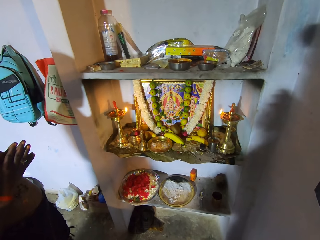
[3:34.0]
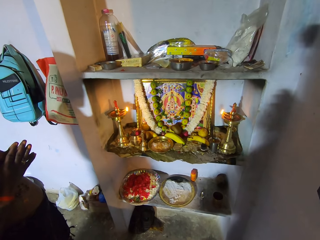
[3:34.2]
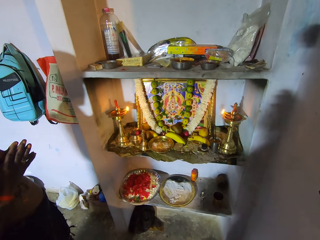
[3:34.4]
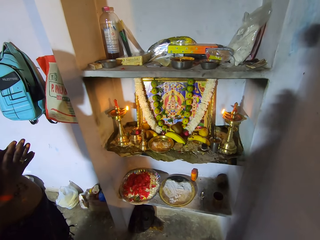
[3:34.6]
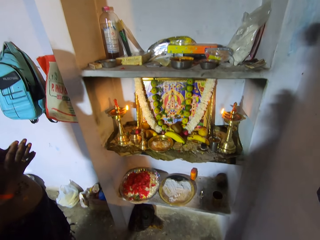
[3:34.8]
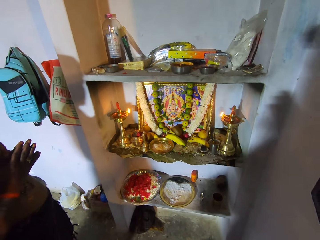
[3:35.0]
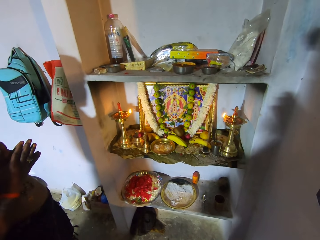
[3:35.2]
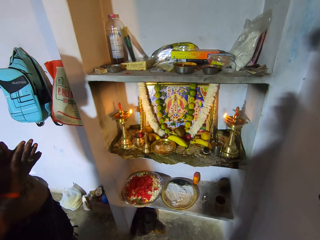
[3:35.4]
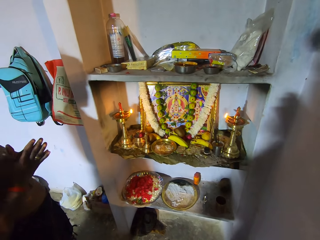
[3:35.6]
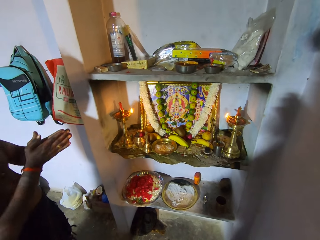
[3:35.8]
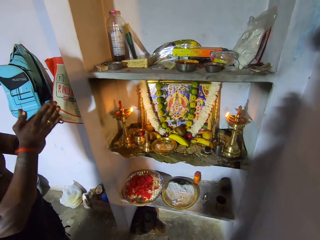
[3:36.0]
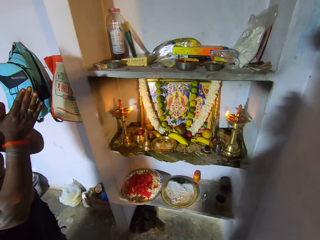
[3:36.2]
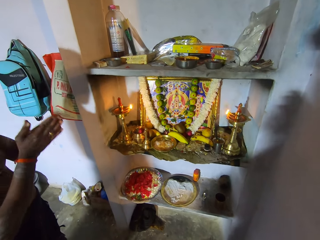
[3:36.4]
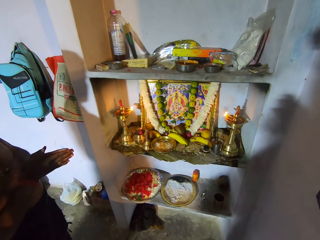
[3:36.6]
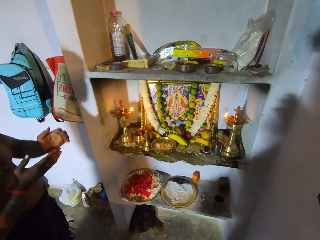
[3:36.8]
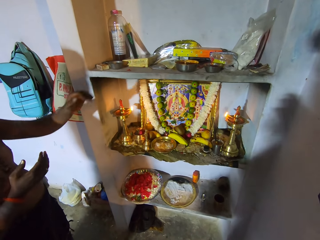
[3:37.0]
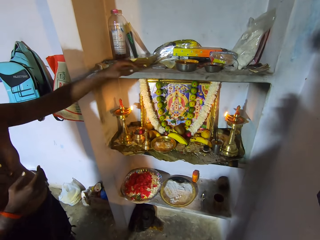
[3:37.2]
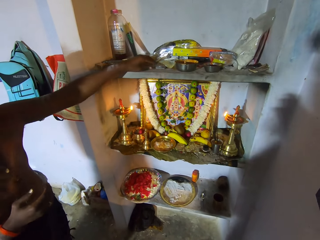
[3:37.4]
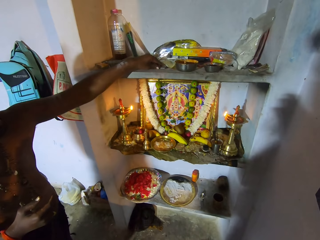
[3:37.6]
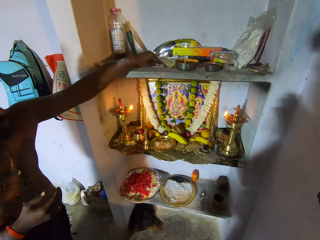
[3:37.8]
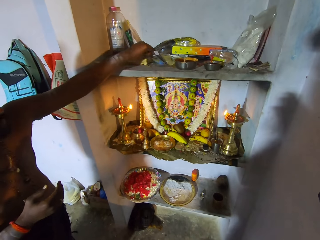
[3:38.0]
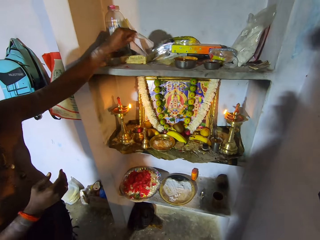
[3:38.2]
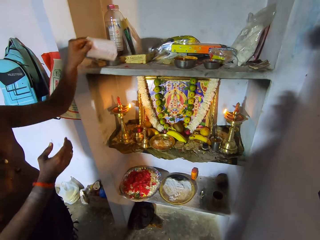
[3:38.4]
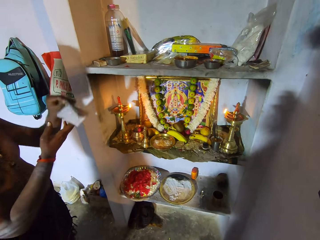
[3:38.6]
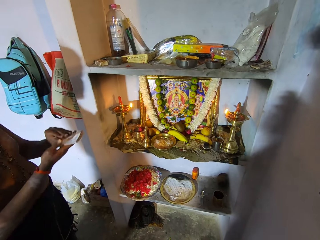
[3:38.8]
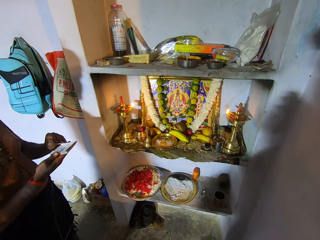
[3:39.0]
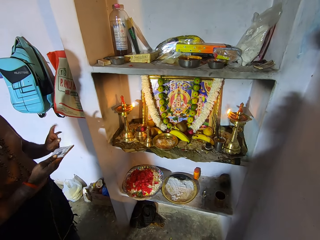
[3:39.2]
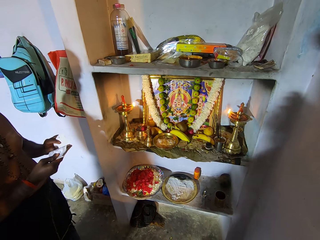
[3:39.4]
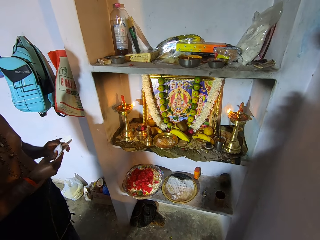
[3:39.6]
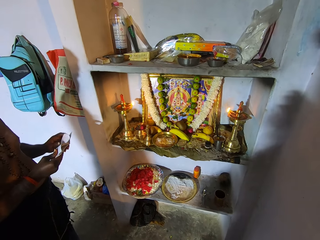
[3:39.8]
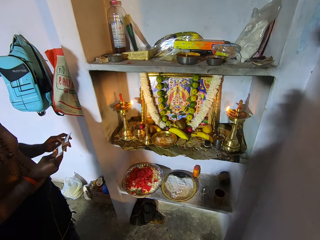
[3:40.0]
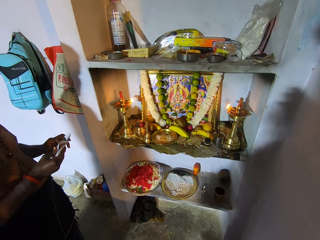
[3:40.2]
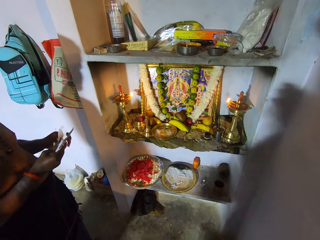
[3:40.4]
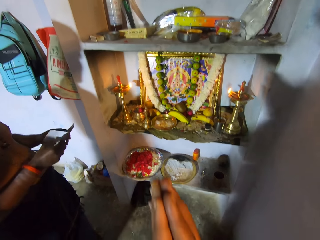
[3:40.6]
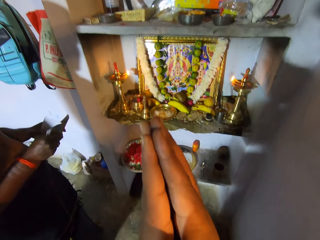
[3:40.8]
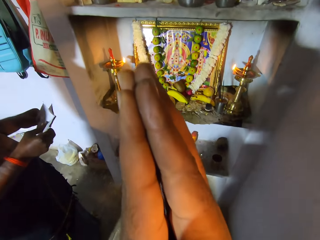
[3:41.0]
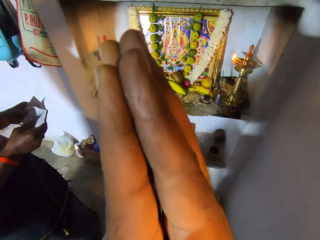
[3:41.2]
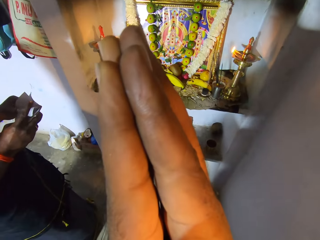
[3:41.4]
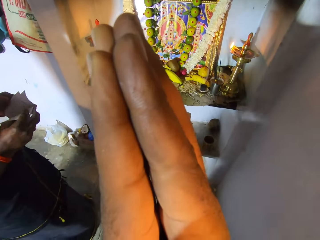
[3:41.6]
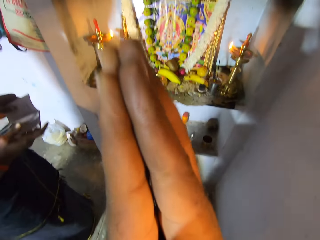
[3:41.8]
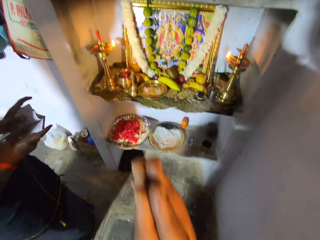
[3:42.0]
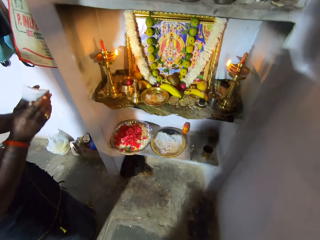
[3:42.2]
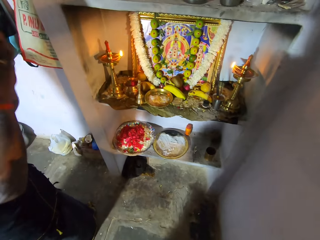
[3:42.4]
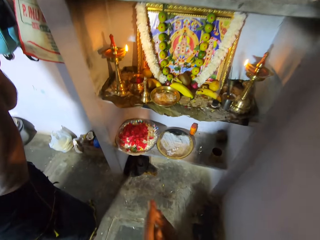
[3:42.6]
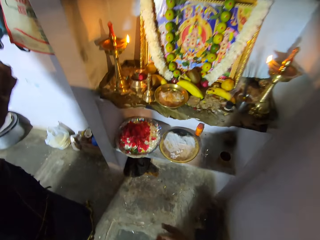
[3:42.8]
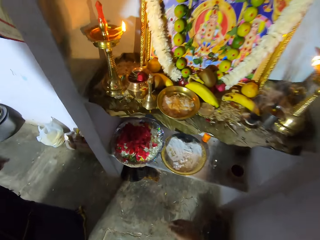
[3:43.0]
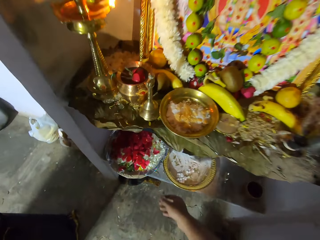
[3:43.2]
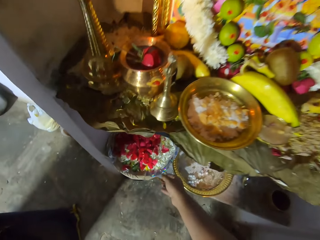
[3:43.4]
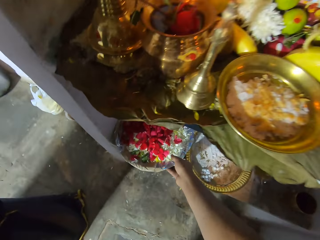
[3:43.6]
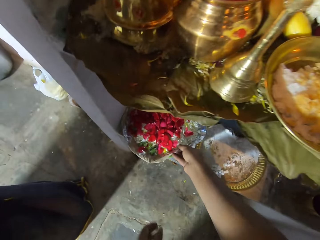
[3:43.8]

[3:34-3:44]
A man moves both hands to the head. He picks up a notebook from the shelf. He opens pages on the notebook and holds the notebook with both hands. The camera wearer raises both hands. They move hands to the head. They drop both hands. The man raises both hands and moves hands to the head. The camera wearer bends towards the shelf.

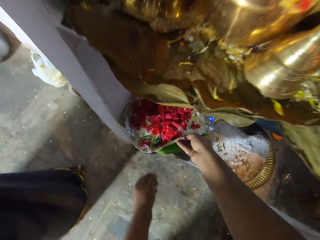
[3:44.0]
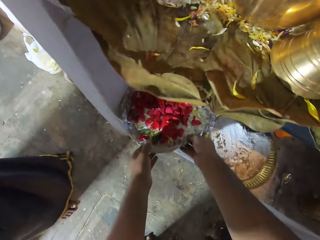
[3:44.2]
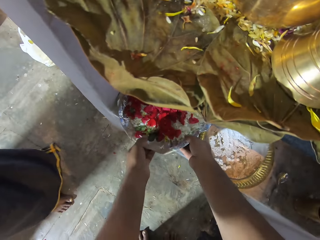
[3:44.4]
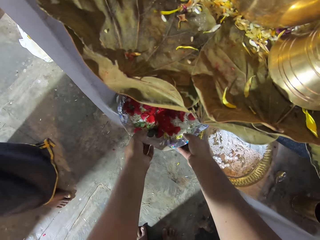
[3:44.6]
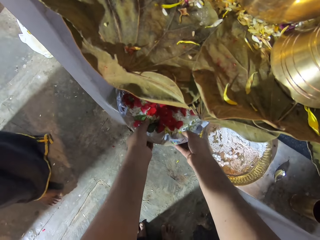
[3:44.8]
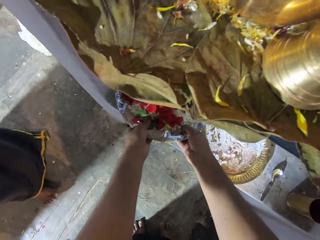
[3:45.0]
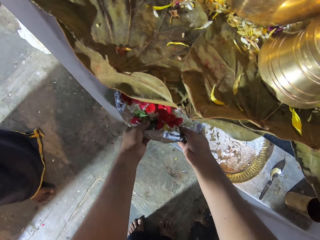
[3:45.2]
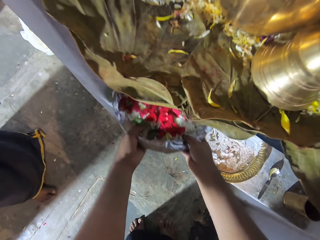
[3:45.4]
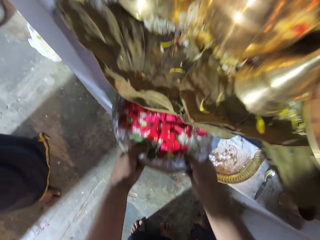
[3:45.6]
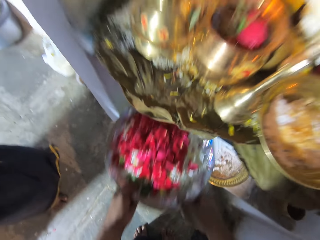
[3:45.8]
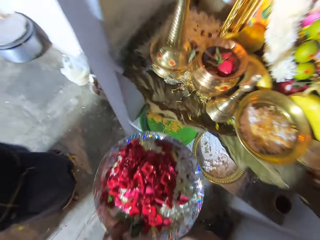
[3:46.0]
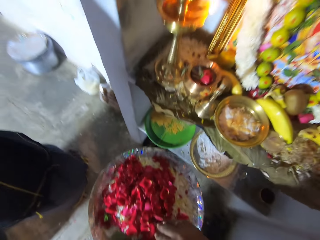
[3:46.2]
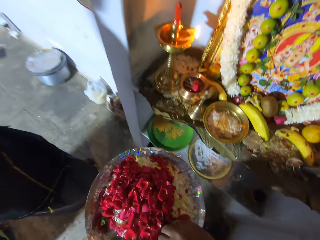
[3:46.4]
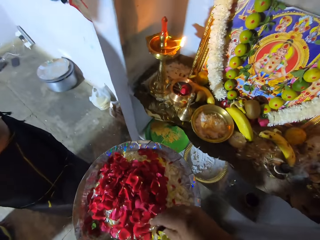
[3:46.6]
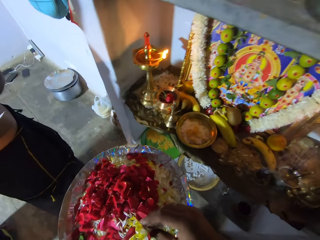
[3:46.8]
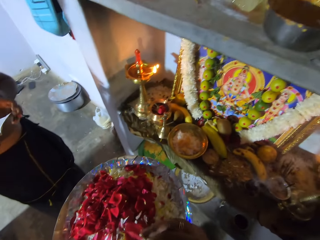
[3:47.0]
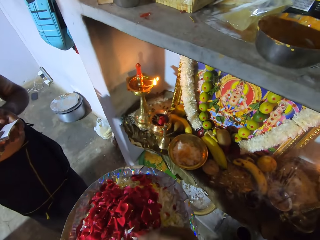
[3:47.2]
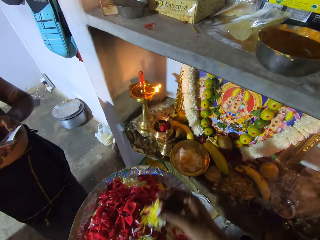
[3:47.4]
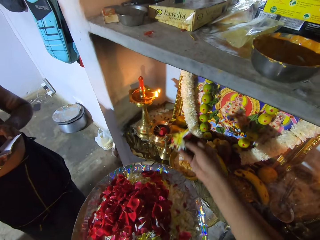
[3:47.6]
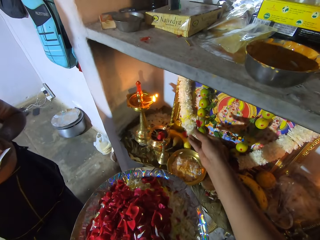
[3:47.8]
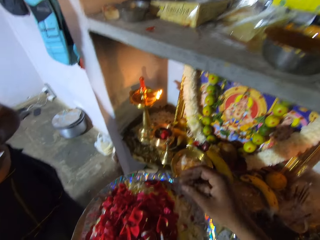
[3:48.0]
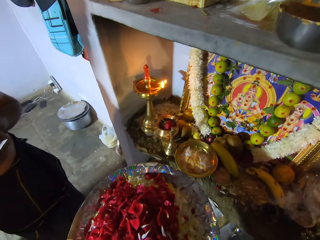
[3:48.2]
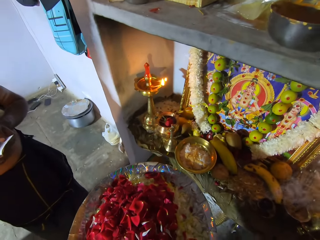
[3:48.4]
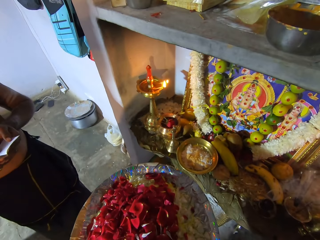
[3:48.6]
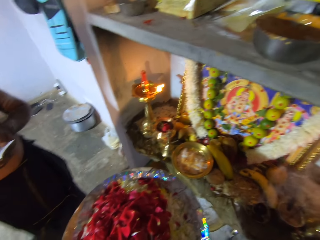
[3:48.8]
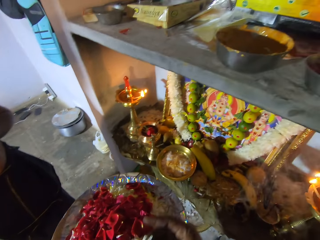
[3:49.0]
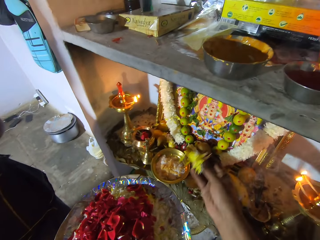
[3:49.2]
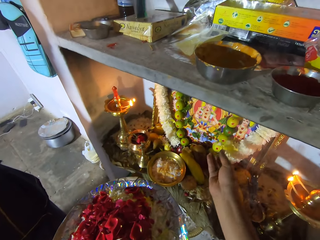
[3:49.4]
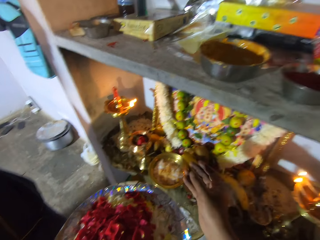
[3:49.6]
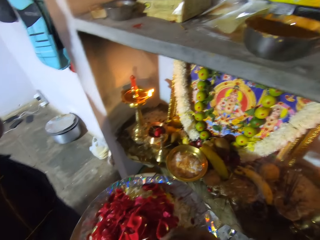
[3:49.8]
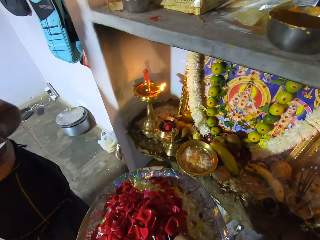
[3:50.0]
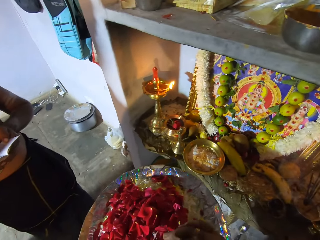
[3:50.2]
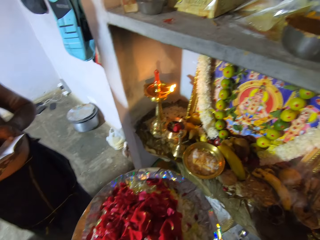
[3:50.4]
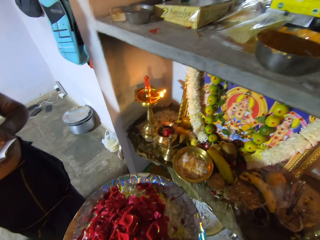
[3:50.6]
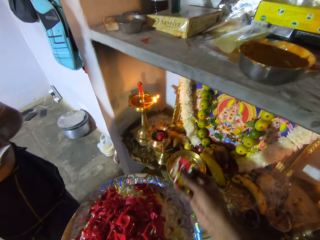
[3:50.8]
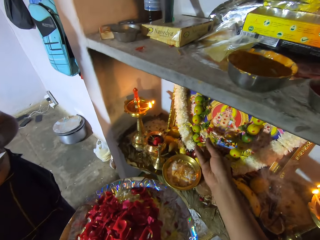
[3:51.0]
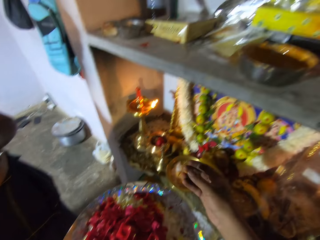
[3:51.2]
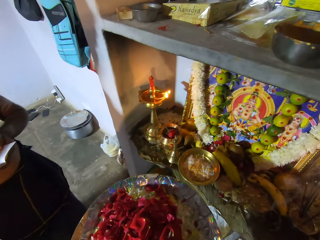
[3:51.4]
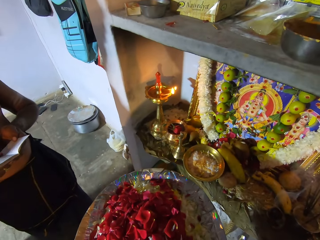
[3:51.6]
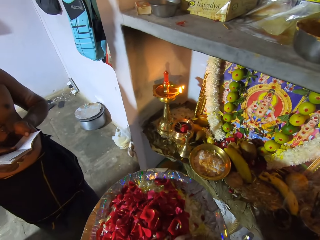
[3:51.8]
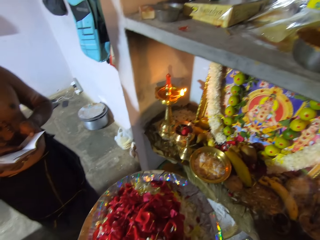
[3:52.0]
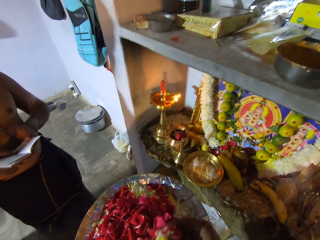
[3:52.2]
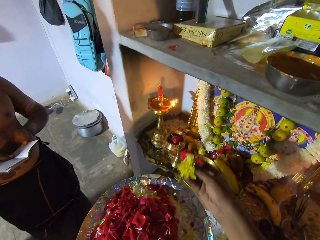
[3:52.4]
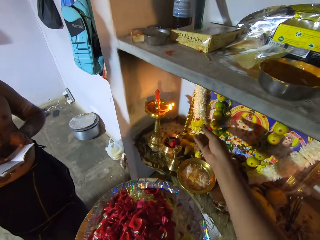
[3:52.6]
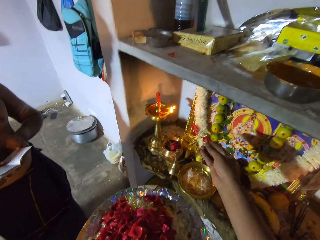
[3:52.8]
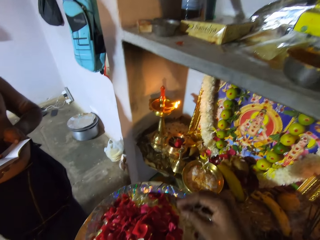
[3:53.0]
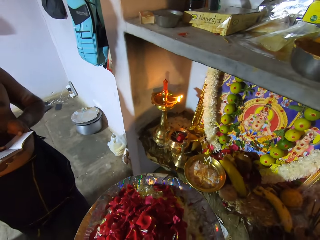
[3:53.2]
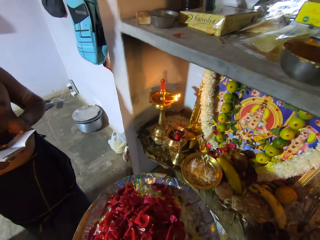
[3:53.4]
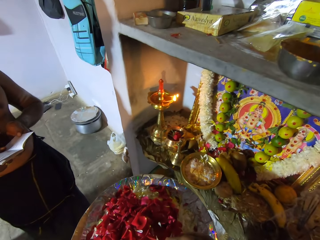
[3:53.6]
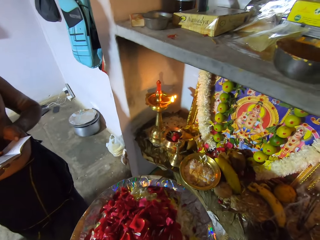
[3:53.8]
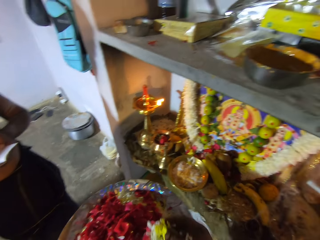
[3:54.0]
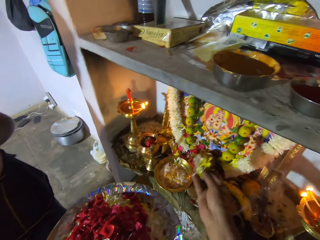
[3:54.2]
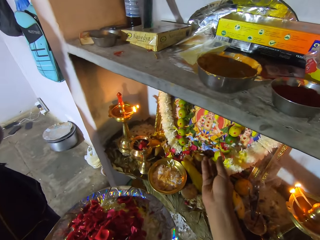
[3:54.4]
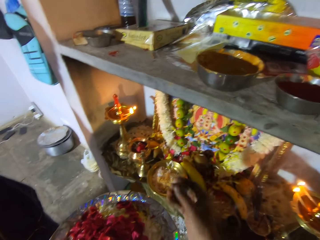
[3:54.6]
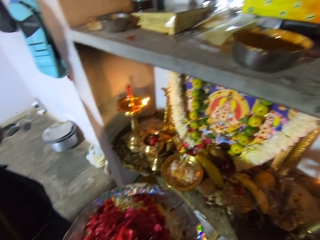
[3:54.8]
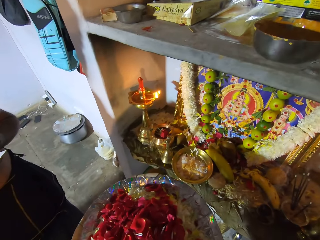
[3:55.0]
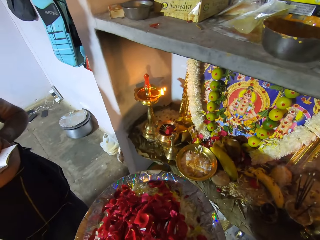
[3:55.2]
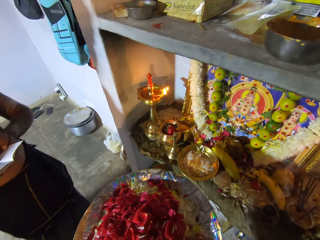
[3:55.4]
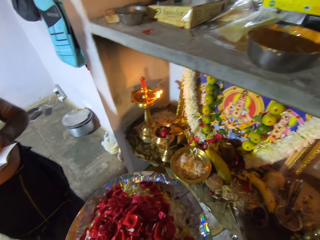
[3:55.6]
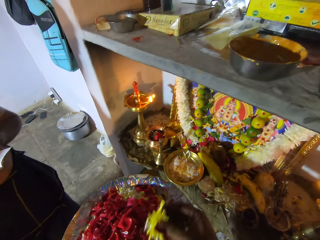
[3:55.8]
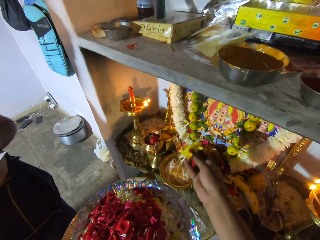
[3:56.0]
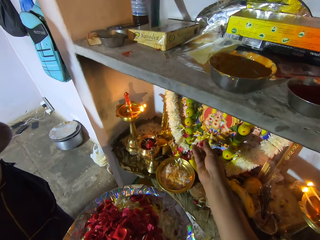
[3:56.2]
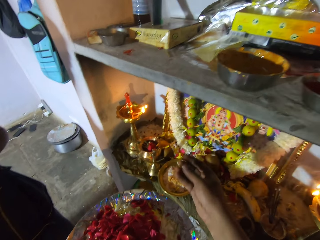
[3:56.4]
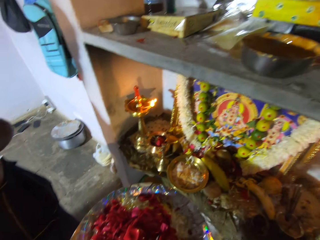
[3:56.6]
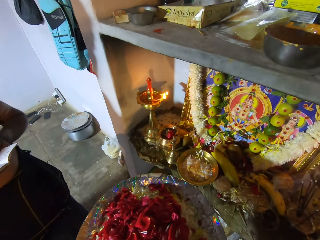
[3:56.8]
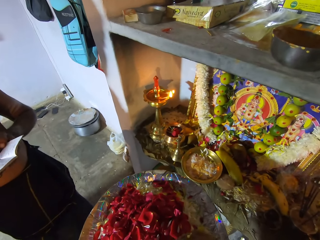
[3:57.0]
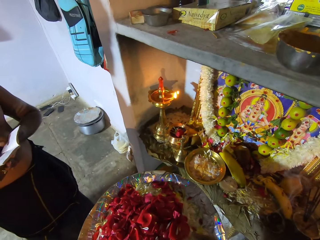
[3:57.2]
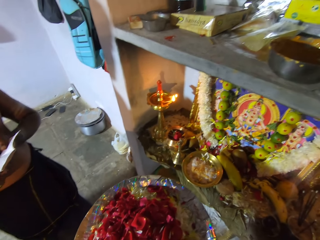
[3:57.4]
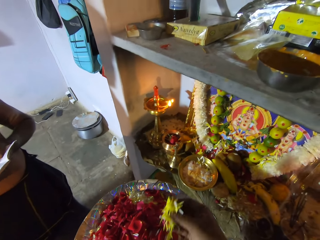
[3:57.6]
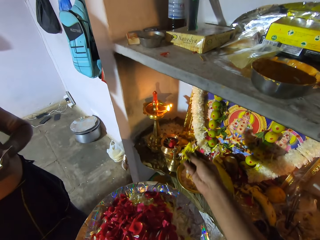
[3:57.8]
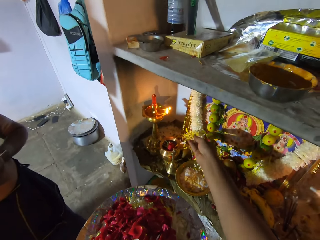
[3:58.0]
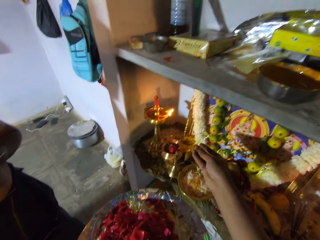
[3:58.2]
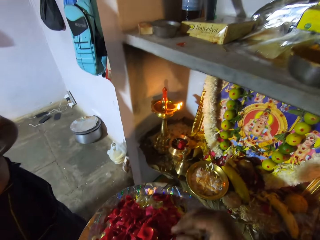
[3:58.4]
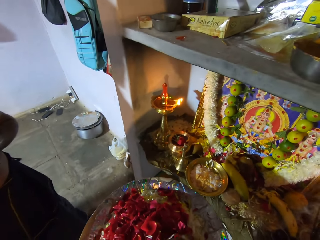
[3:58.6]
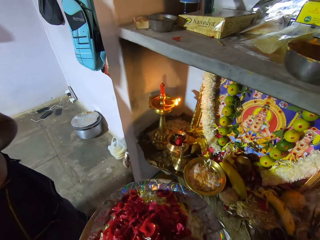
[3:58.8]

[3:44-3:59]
The camera wearer holds a plate on the shelf. They pick up the plate from the shelf. They pick flowers from the plate and throw flowers on the shelf. A man holds a book. The camera wearer holds the plate. They pick flowers and throw flowers on the shelf. They pick flowers from the plate and throw flowers on the shelf. They hold the plate. They pick flowers and throw flowers on the shelf. They pick flowers from the plate and throw flowers on the shelf. They pick flowers and throw flowers down. They pick flowers from the plate and throw flowers on the shelf.
